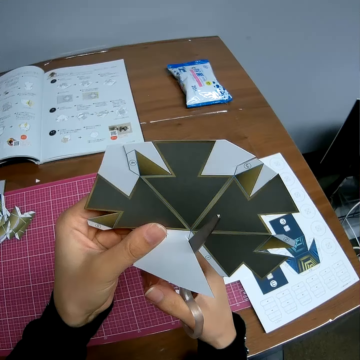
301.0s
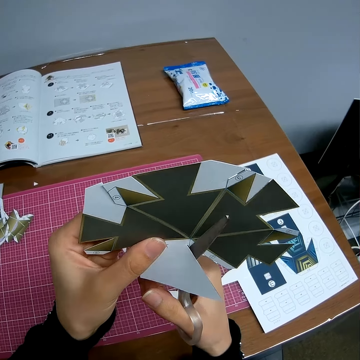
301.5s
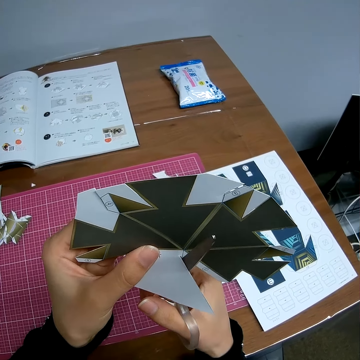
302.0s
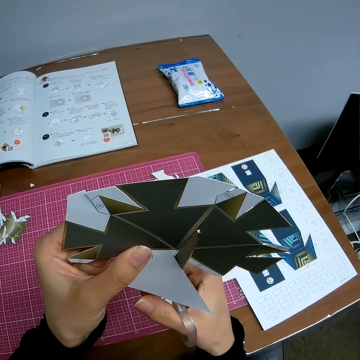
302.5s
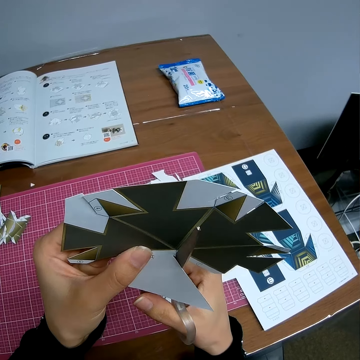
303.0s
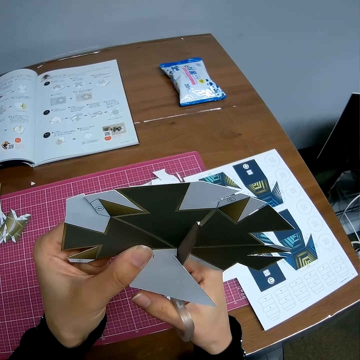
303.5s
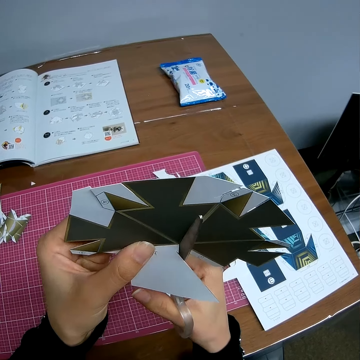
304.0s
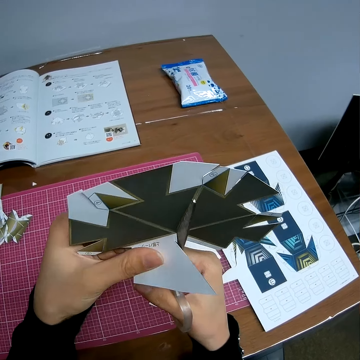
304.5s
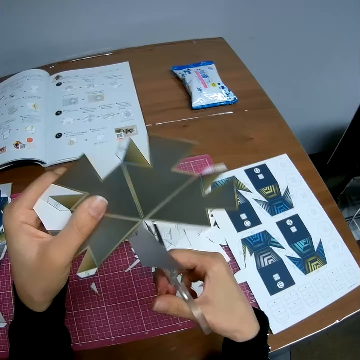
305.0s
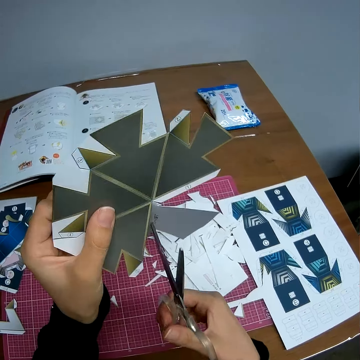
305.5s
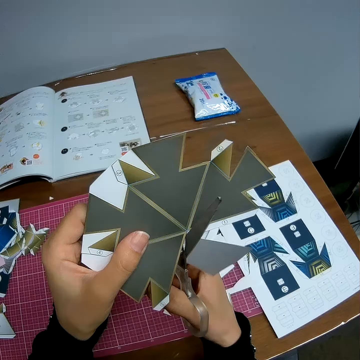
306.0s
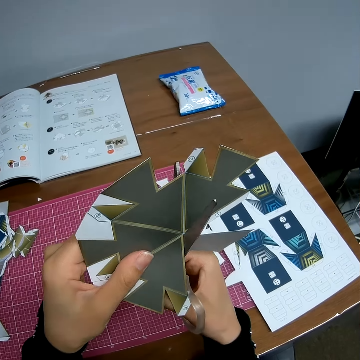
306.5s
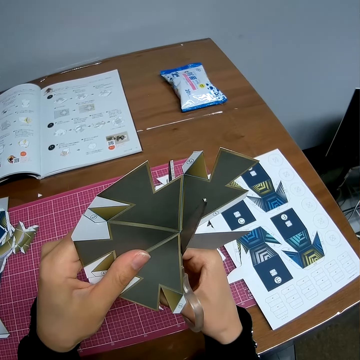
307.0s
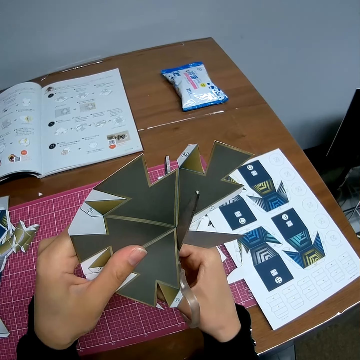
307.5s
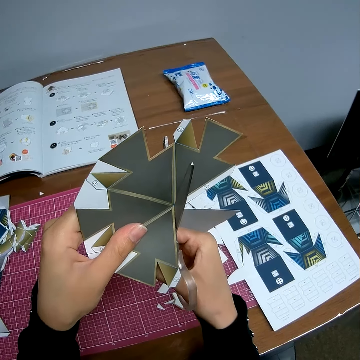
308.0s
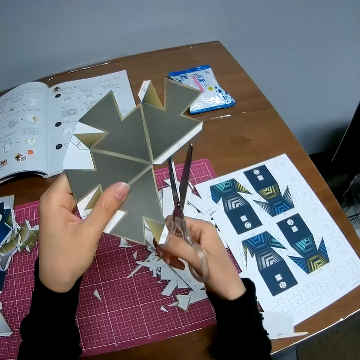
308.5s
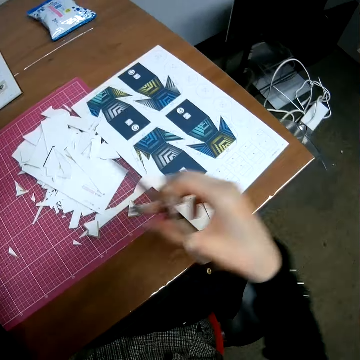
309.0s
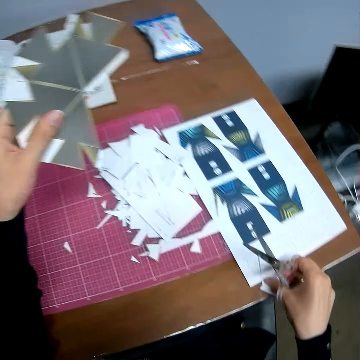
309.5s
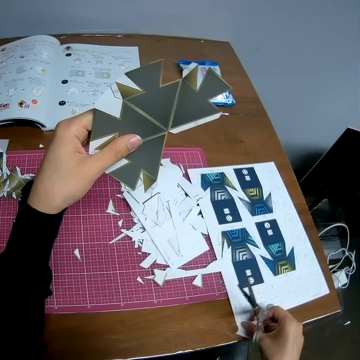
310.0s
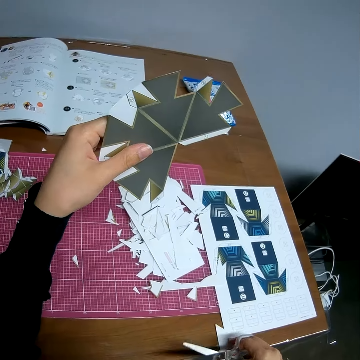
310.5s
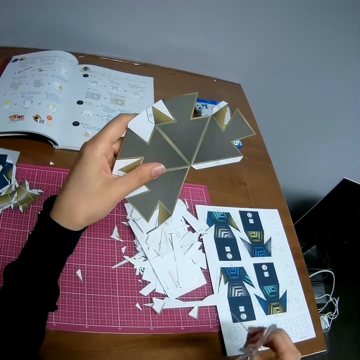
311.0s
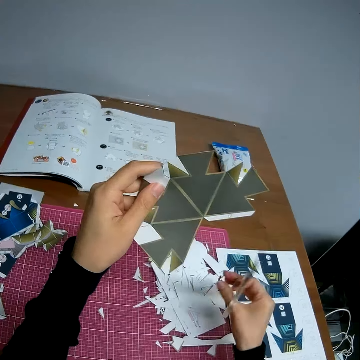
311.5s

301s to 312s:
The camera wearer rotates the paper model. They cut the paper model. They drop the piece of craft sheet on the self healing cutting mat.

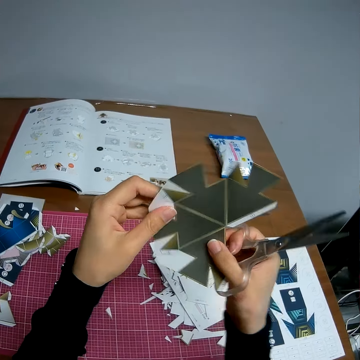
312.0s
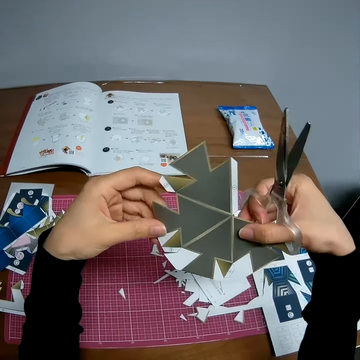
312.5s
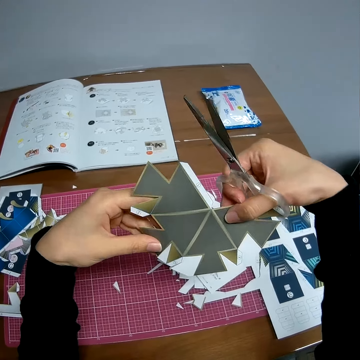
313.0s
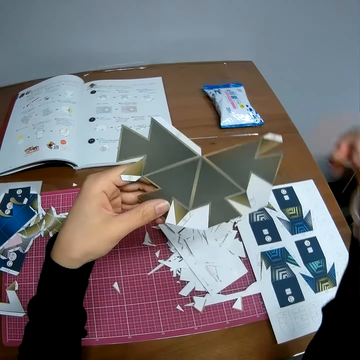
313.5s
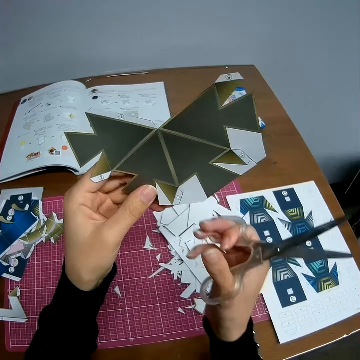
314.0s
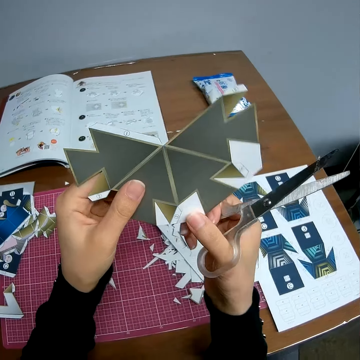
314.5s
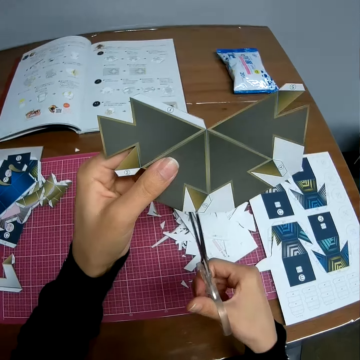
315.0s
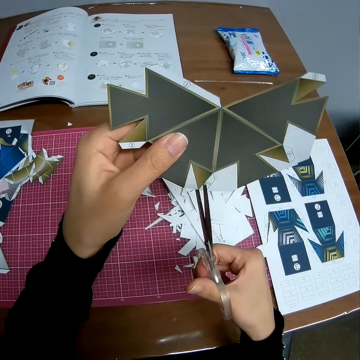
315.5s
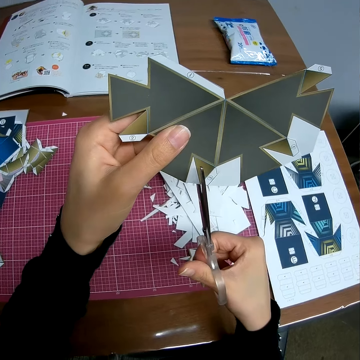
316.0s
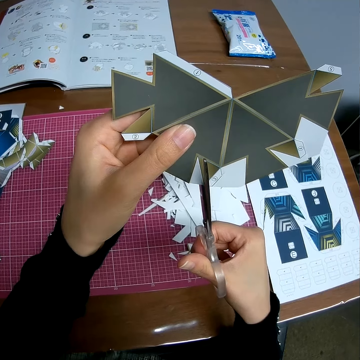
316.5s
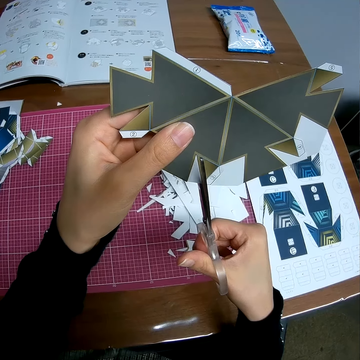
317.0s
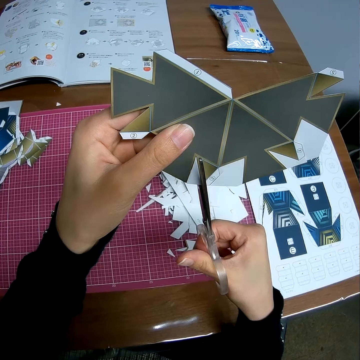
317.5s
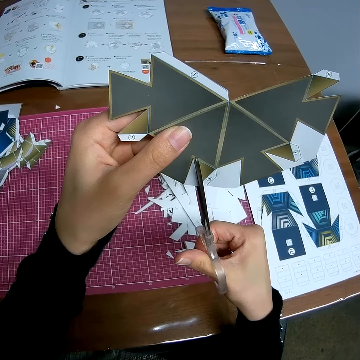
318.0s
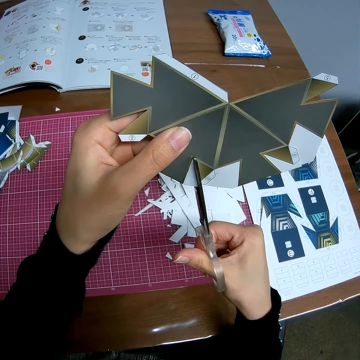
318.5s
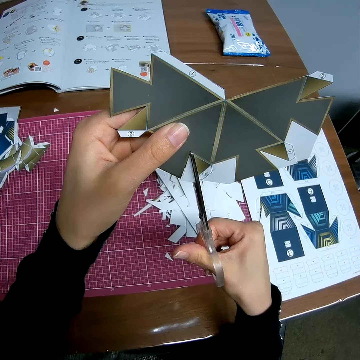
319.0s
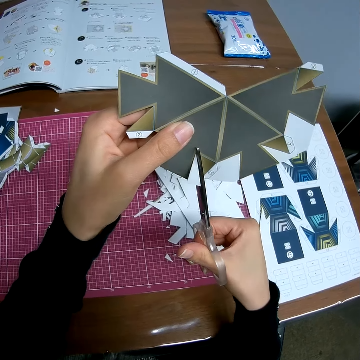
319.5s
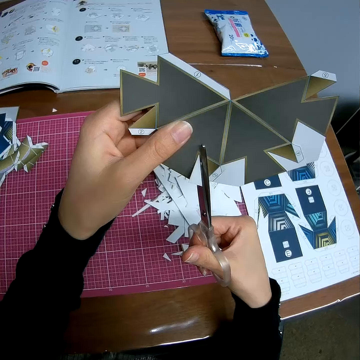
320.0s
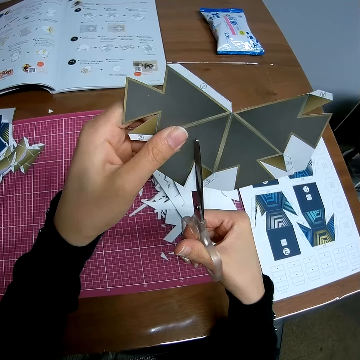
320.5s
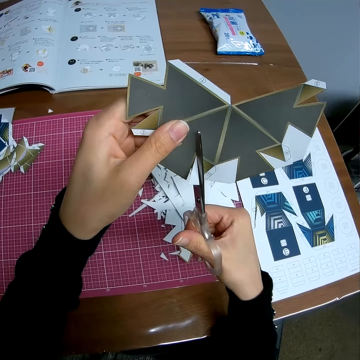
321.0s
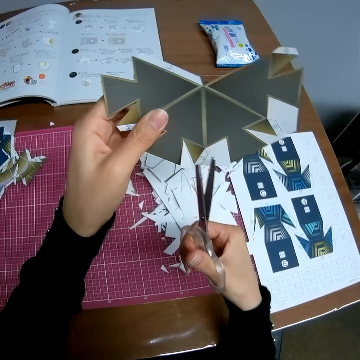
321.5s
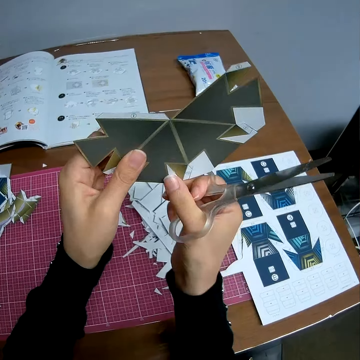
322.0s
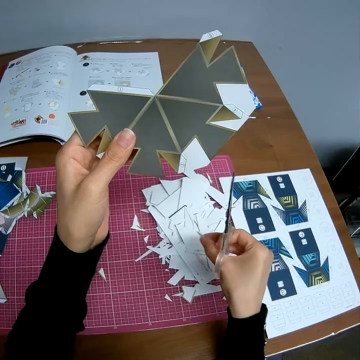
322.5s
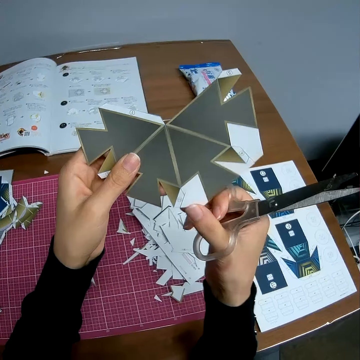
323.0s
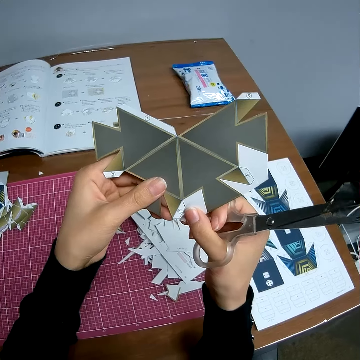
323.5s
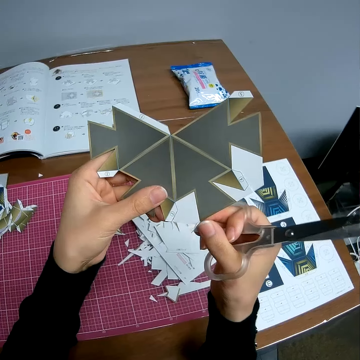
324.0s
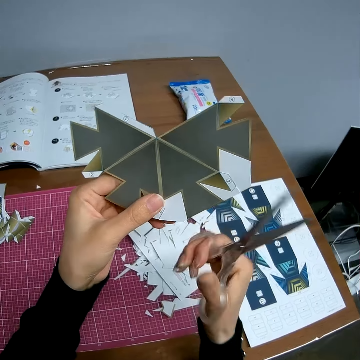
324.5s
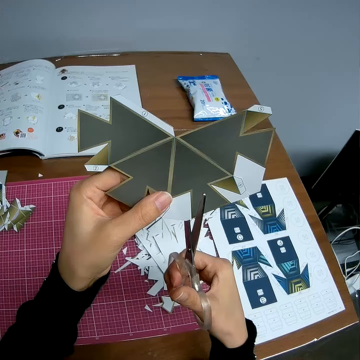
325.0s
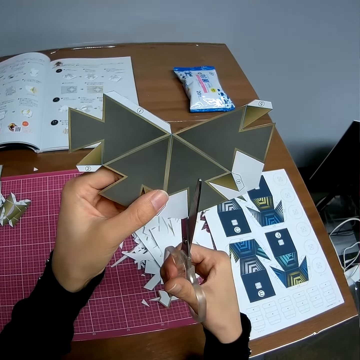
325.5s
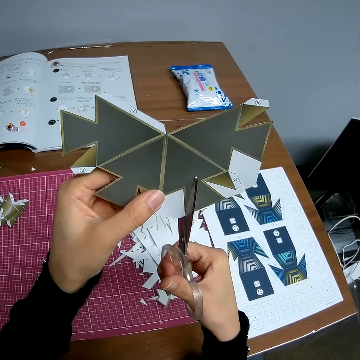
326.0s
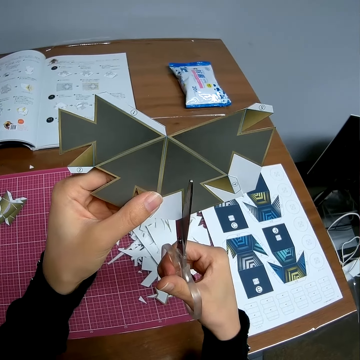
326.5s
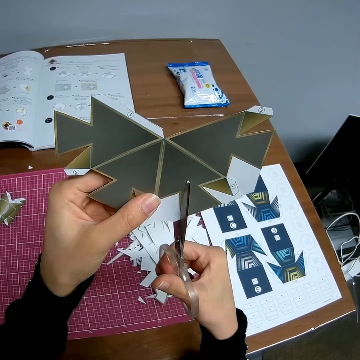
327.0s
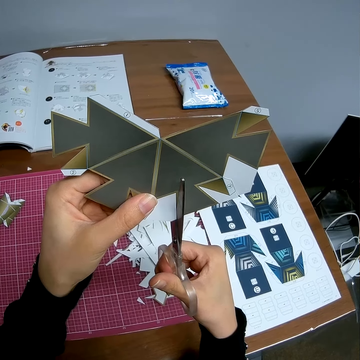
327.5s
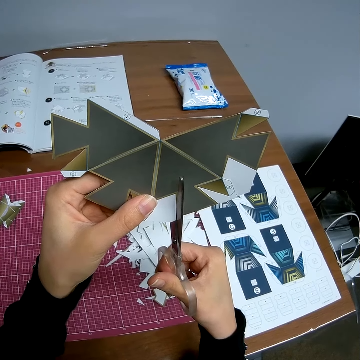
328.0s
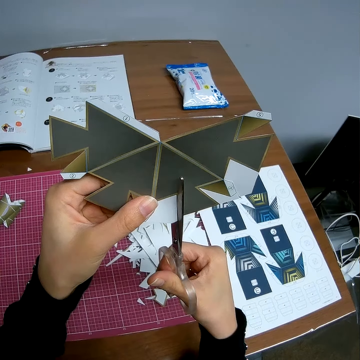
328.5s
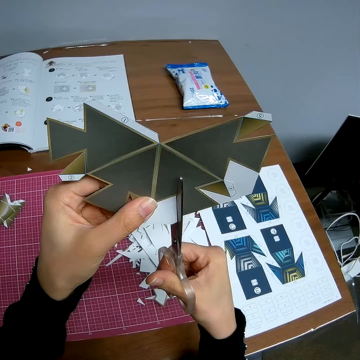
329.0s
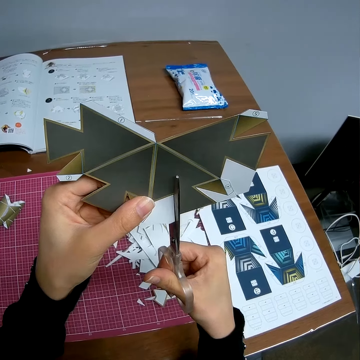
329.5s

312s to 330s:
The camera wearer rotates the paper model. He cuts the craft sheet with the pair of scissors in his hand. He pulls out the piece of craft sheet with his right hand. He drops the piece of craft sheet on a self healing cutting mat. He cuts the craft sheet with the pair of scissors in his hand.

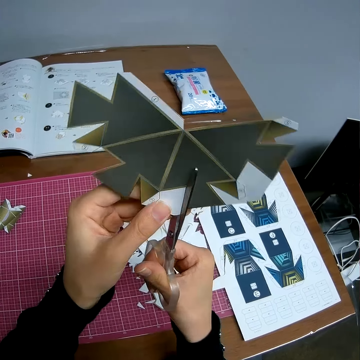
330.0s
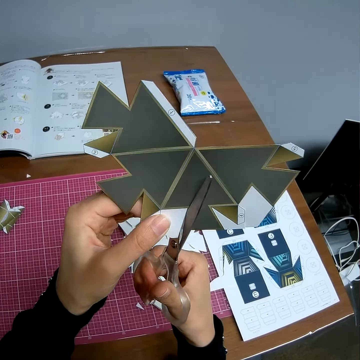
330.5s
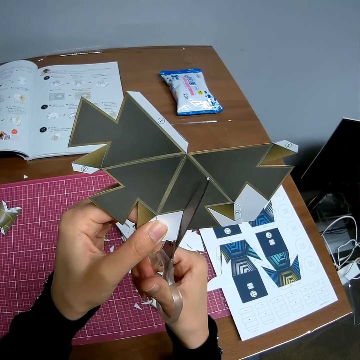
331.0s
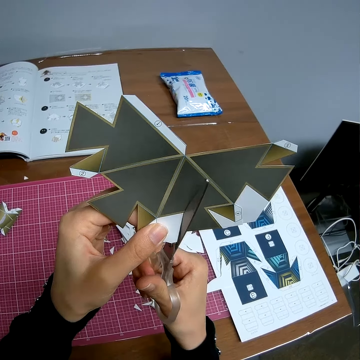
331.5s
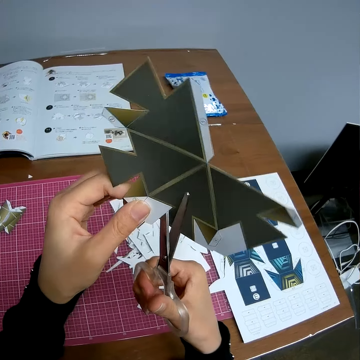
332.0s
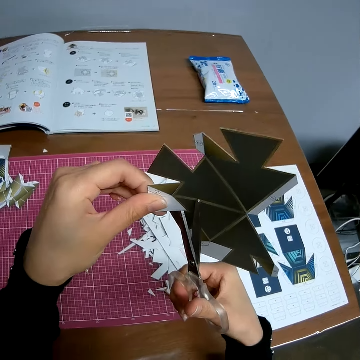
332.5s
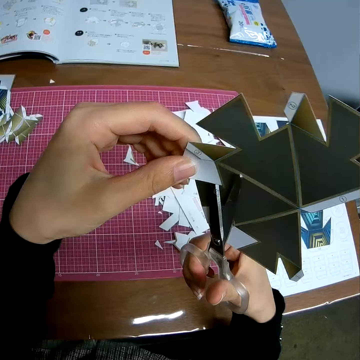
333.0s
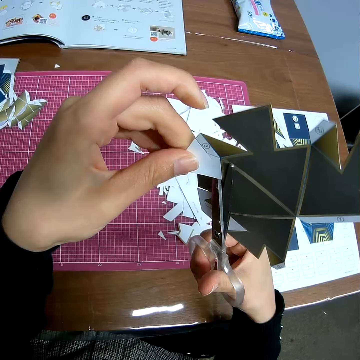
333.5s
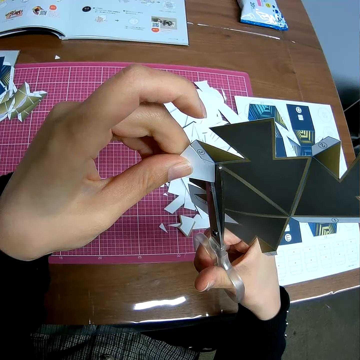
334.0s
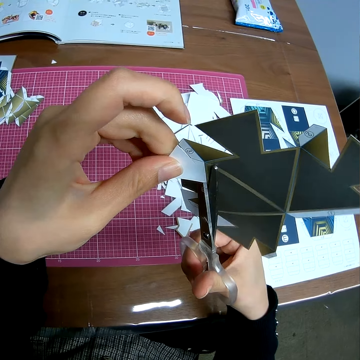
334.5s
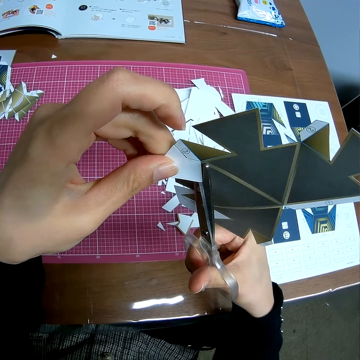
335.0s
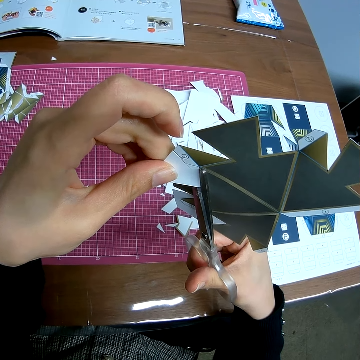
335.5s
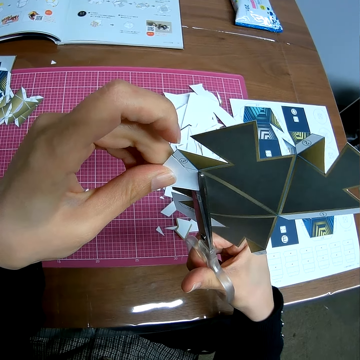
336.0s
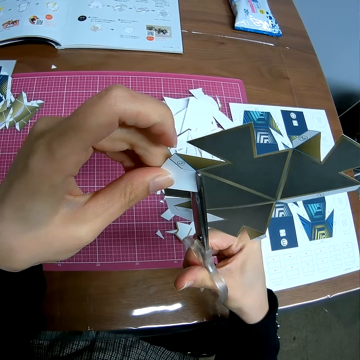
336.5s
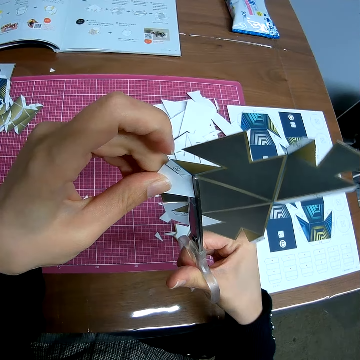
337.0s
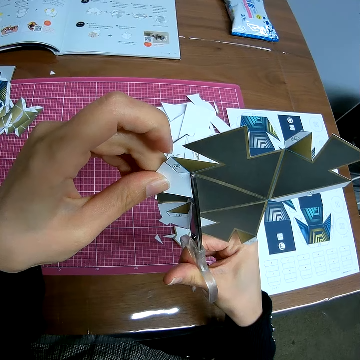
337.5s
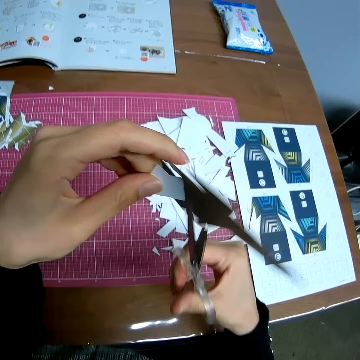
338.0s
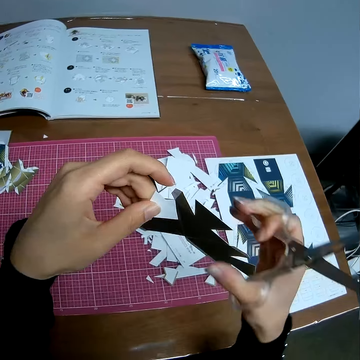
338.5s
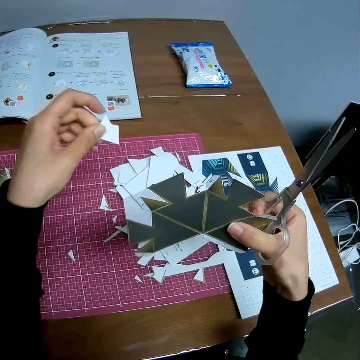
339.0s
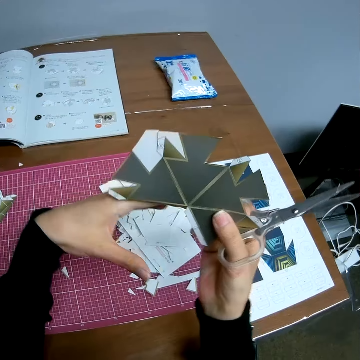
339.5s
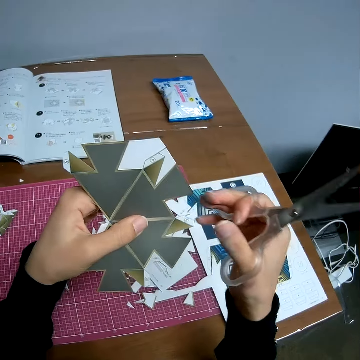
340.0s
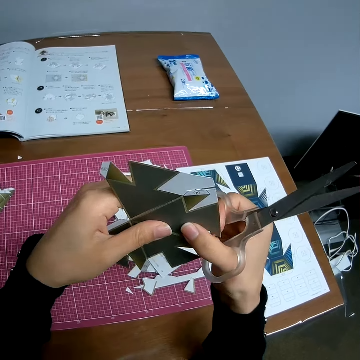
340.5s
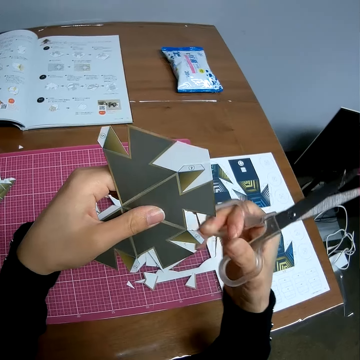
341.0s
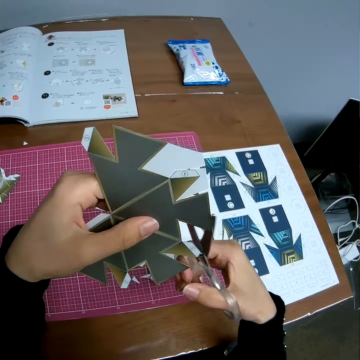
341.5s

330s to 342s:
The camera wearer rotates the paper model. He cuts the paper model. He pulls out the piece of craft sheet with his right hand. He rotates the paper model. He drops the piece of craft sheet on a self healing cutting mat. He rotates the paper model.
